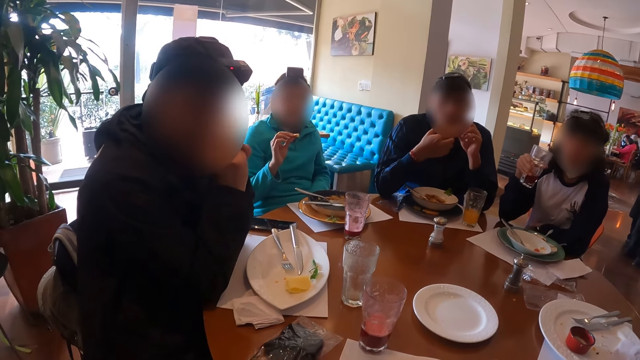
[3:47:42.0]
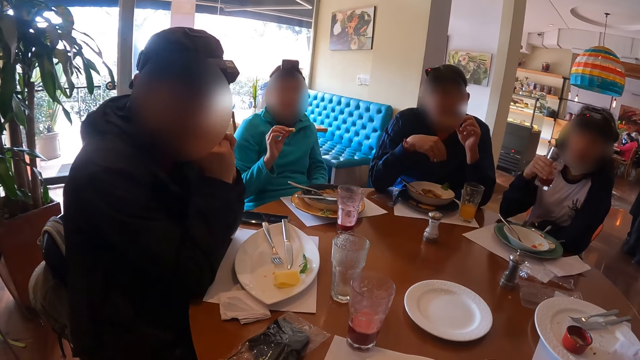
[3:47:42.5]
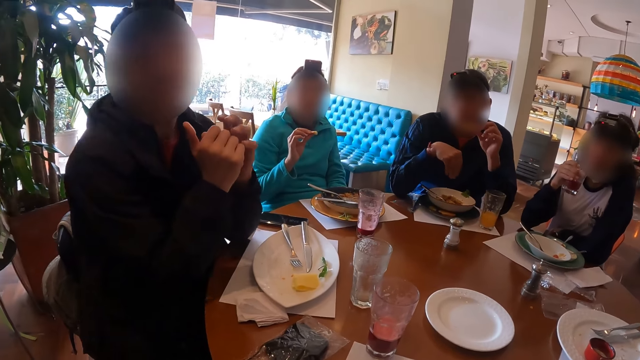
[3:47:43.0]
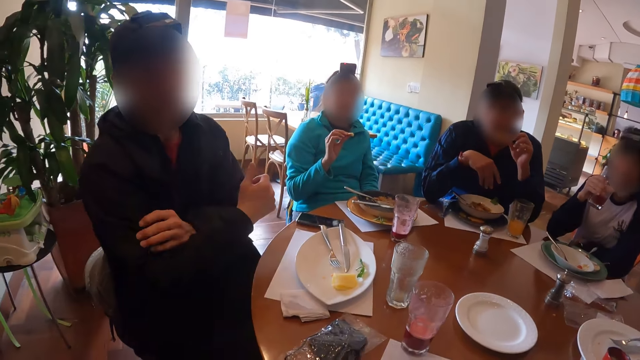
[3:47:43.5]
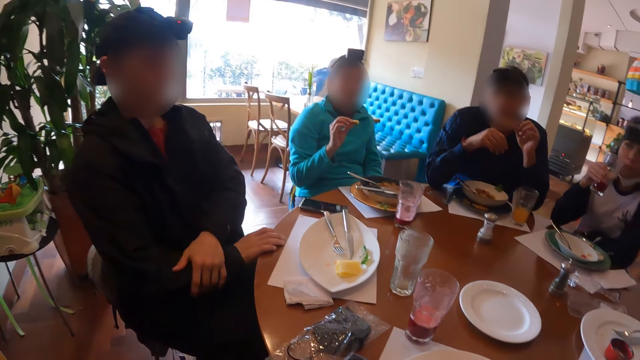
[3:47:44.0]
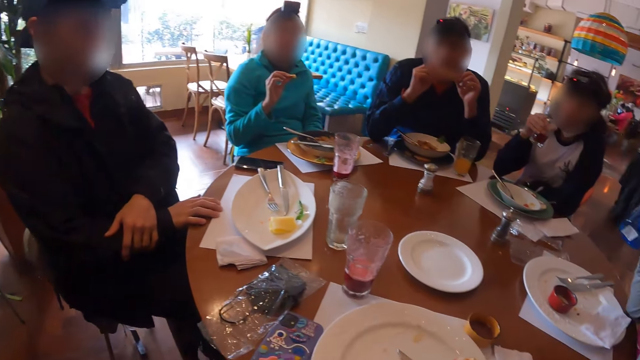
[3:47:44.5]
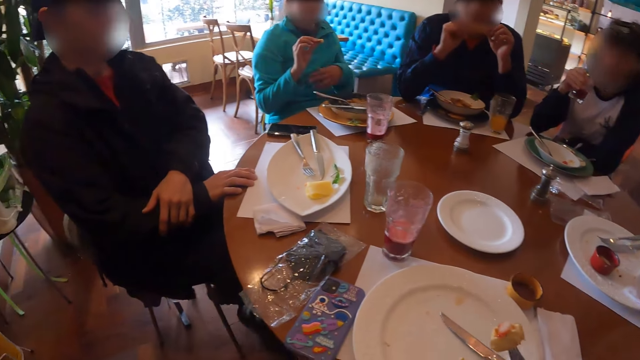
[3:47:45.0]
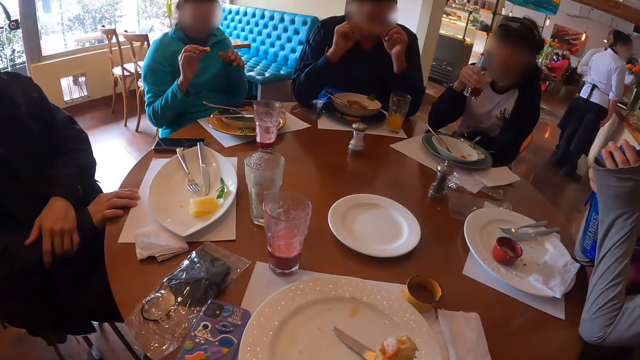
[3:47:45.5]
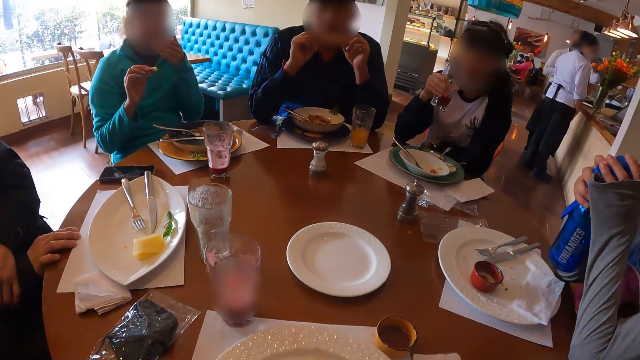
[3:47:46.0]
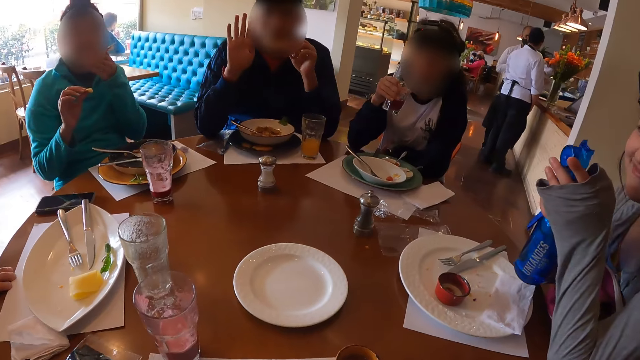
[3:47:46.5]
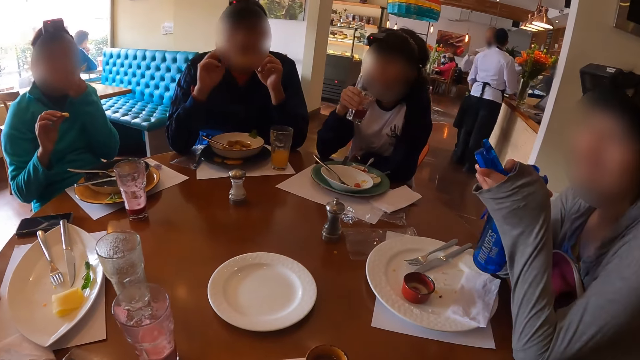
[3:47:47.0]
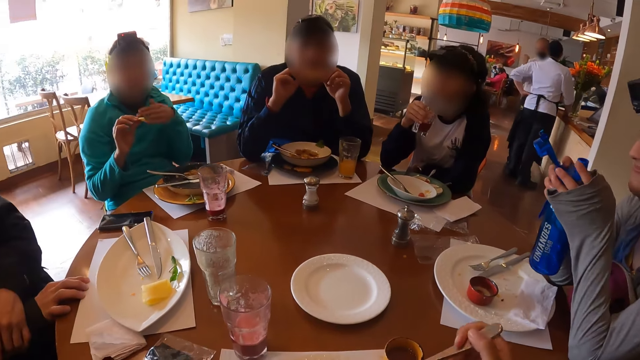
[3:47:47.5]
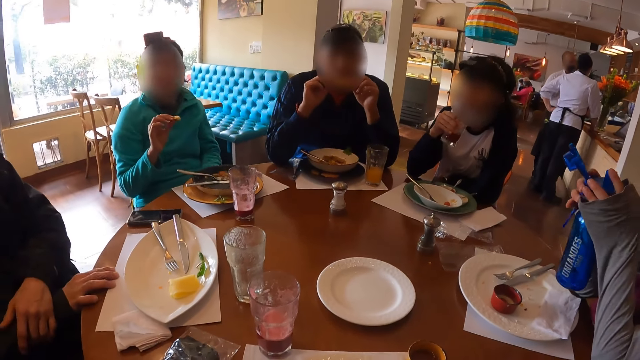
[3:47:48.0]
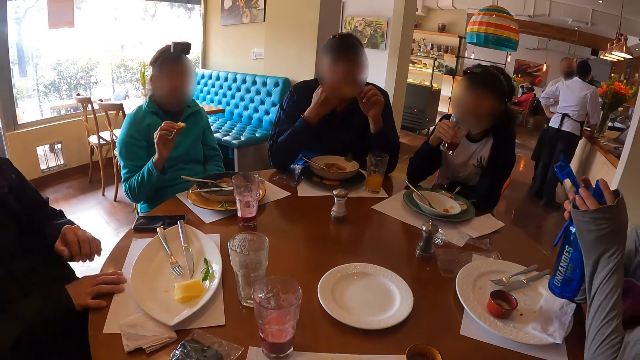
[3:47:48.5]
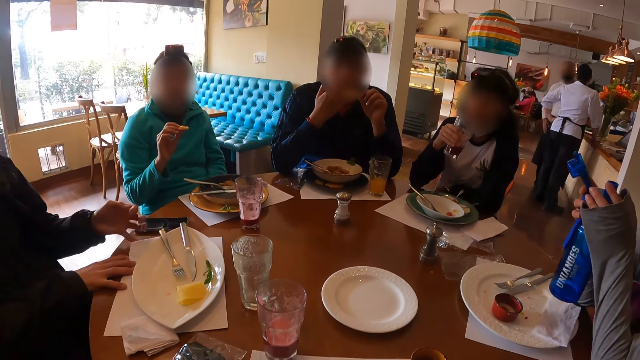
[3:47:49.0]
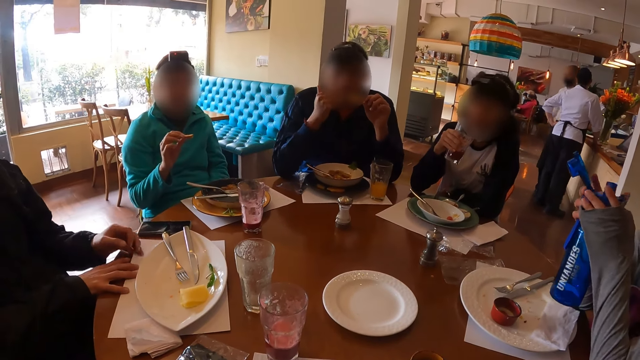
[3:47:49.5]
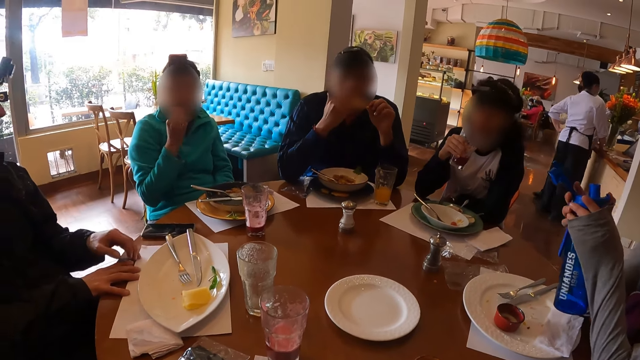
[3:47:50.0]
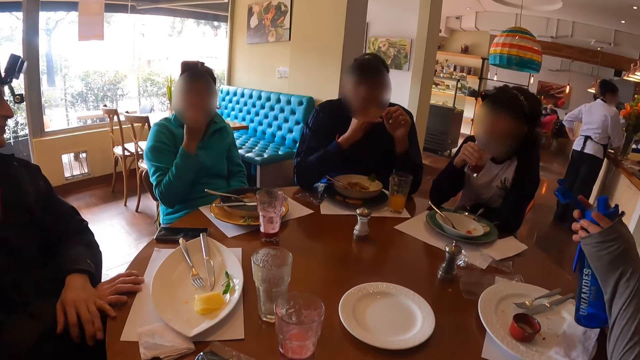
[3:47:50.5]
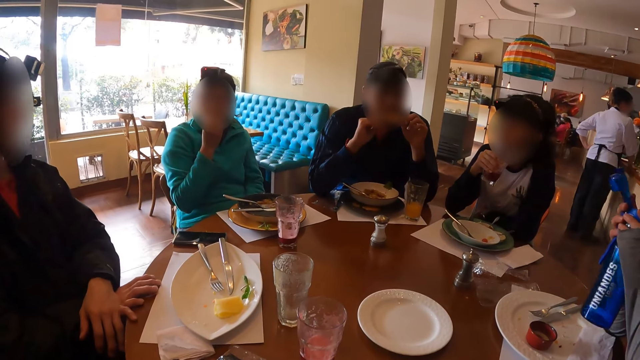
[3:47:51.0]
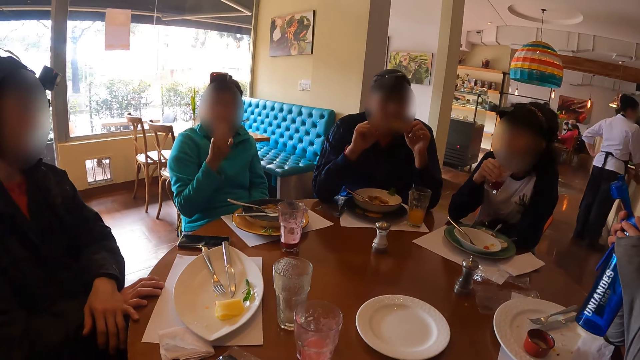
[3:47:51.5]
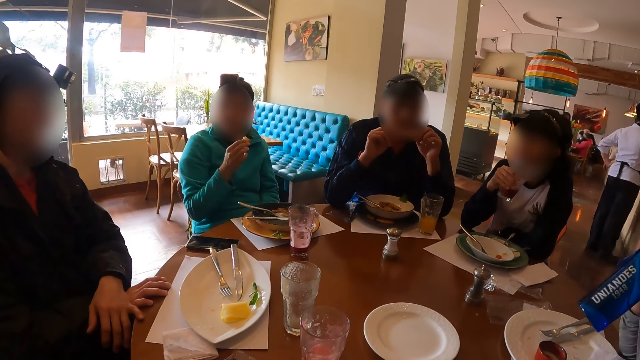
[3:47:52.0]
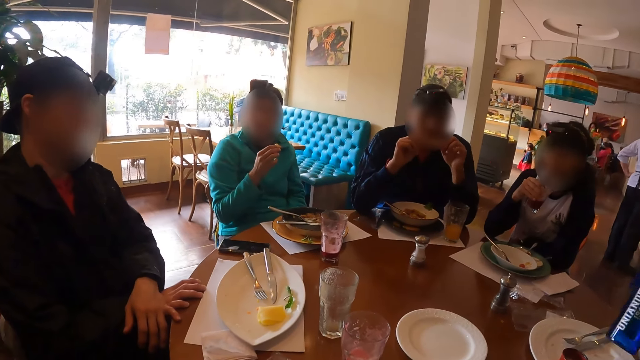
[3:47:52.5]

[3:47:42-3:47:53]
The camera wearer holds a waffle on a fork with her right hand. A woman gesticulates with her left hand and touches her face with her left hand. Another woman opens a lid of the water bottle in her right hand with her left hand. A man gesticulates with his right hand. The camera wearer eats the waffle on the fork in her right hand. The man touches his face with his right hand. Another man touches a paper on the table with his left hand. The first woman eats a cookie in her right hand.

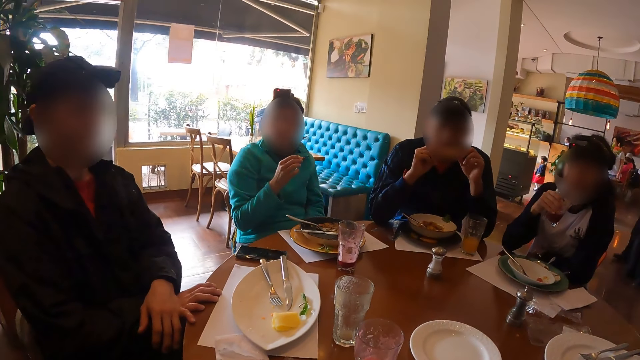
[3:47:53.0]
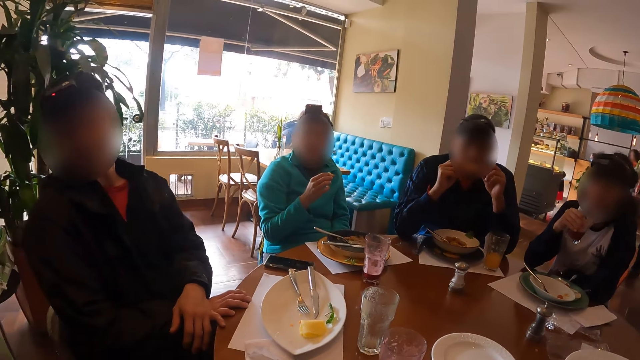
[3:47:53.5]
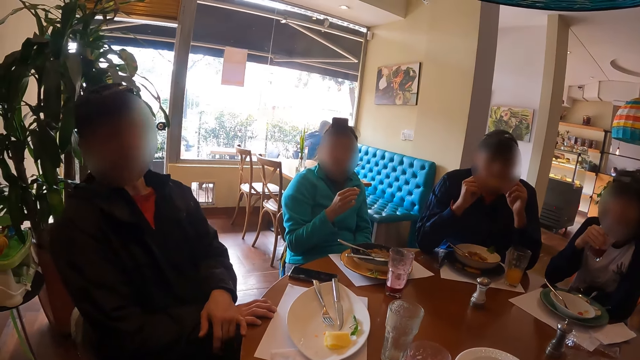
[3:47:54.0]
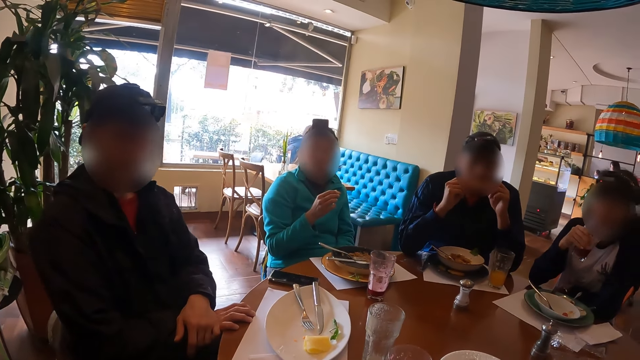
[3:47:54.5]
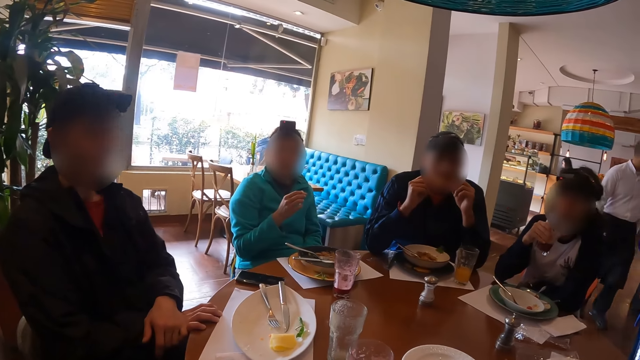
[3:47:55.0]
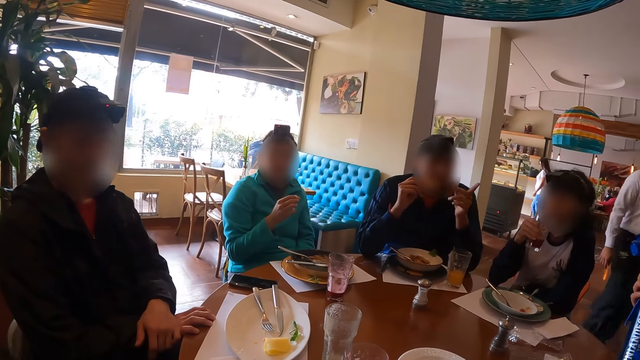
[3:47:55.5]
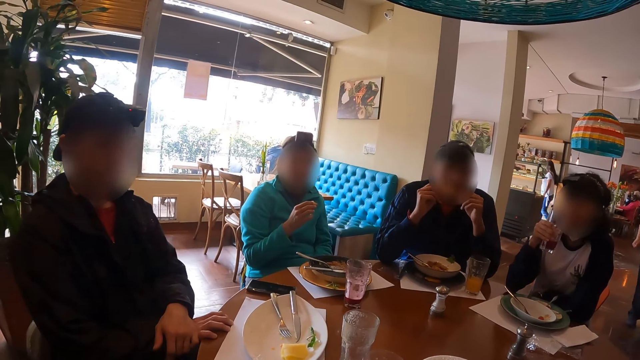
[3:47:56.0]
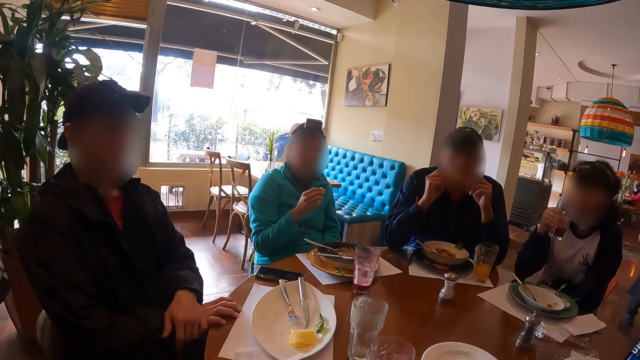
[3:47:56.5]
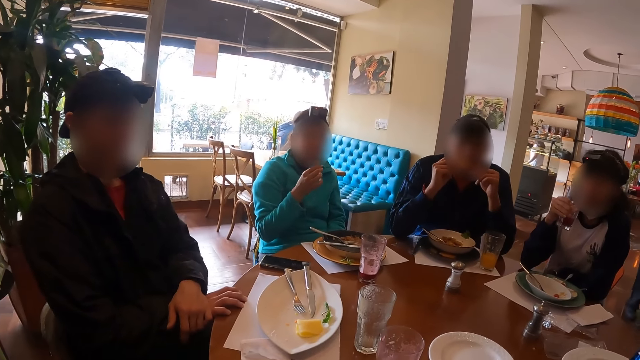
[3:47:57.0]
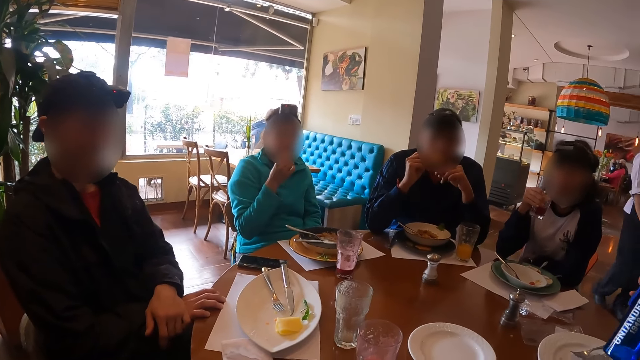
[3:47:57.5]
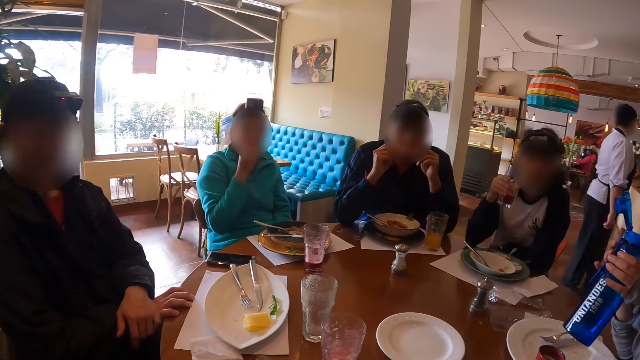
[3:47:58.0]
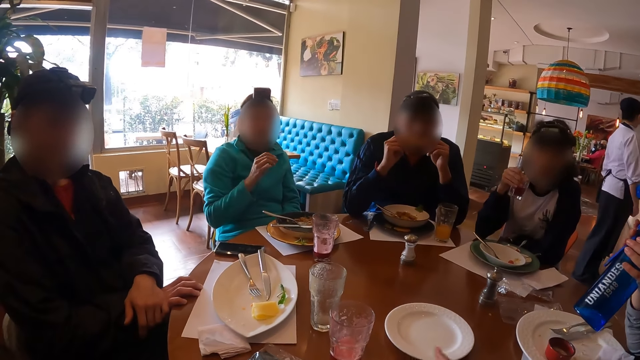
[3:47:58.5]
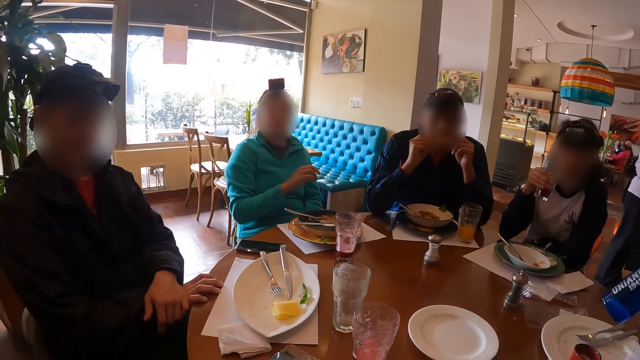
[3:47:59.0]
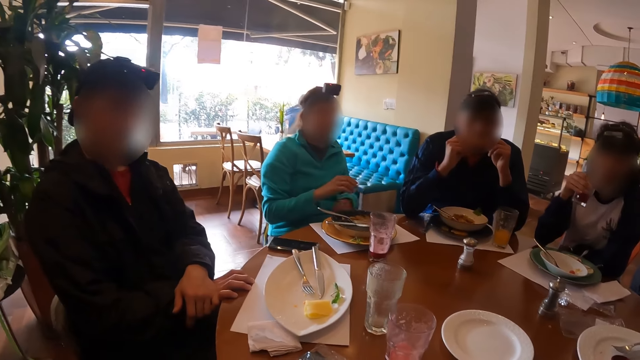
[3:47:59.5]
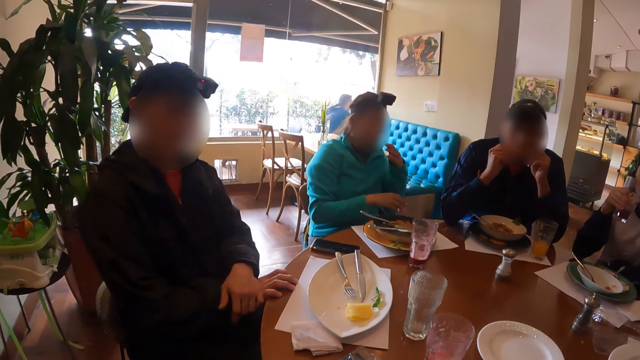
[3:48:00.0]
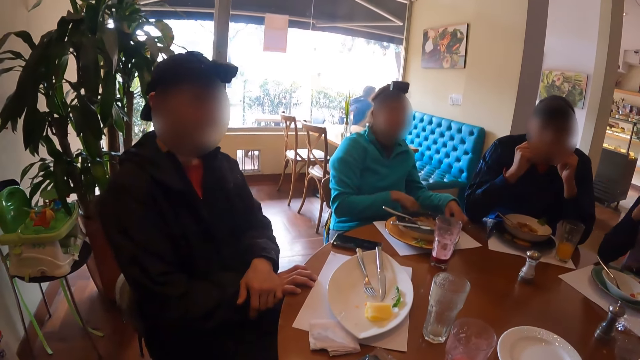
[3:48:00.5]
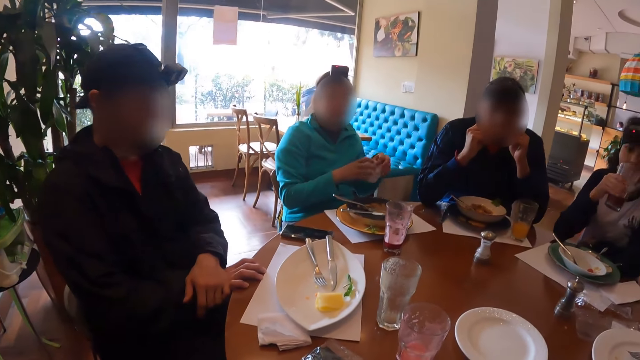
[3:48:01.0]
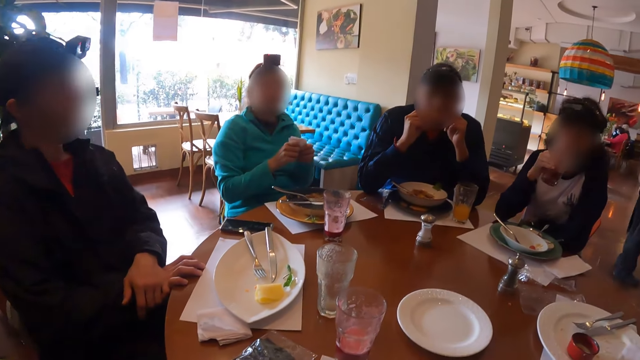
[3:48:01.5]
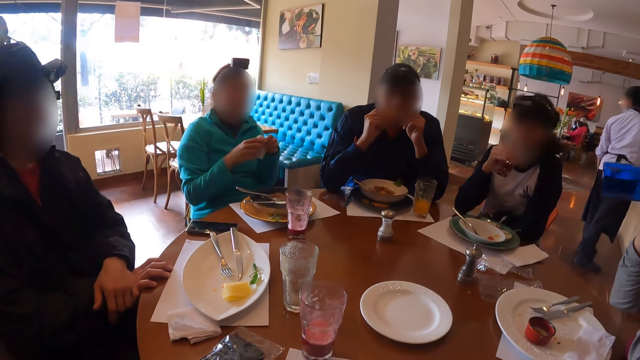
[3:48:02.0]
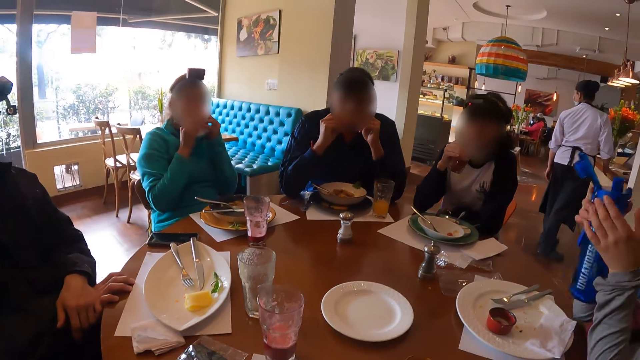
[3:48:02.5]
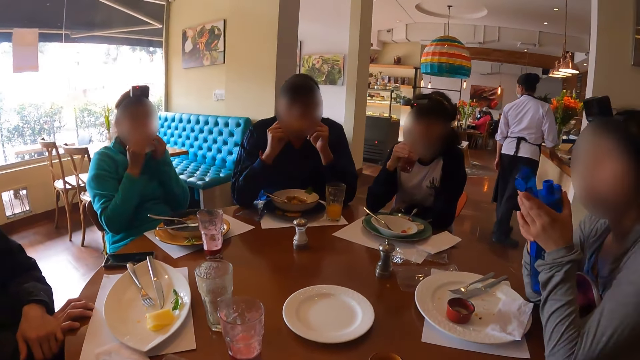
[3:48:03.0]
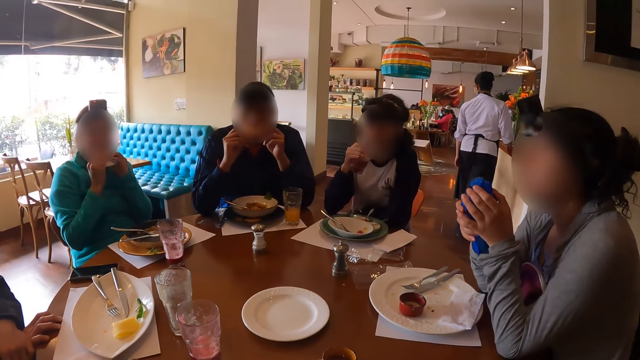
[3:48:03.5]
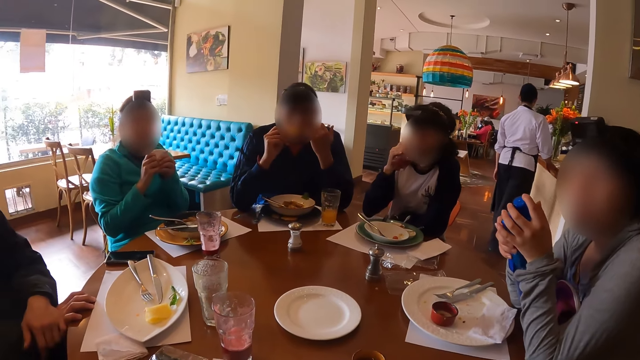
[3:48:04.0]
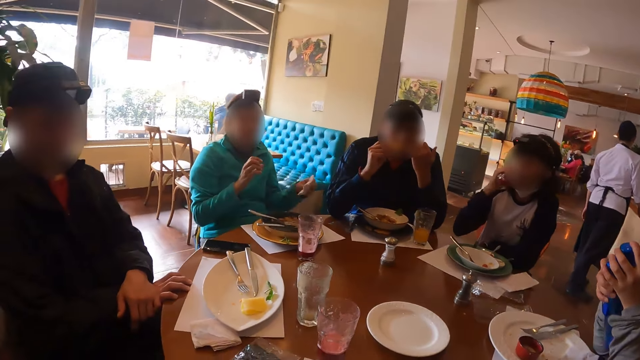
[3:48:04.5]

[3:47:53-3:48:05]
The first man gesticulates with his left hand. The first woman eats the cookie in her right hand. The camera wearer gesticulates with her right hand. The second woman drinks from the water bottle in her right hand. The first woman touches her face with her left hand, picks up the serviette from the table with her left hand, holds the serviette with both her hands, and wipes her mouth with the serviette in her hands. The second woman closes the lid of the water bottle in her right hand with her left hand. A third woman drinks from the cup of juice in her right hand.
